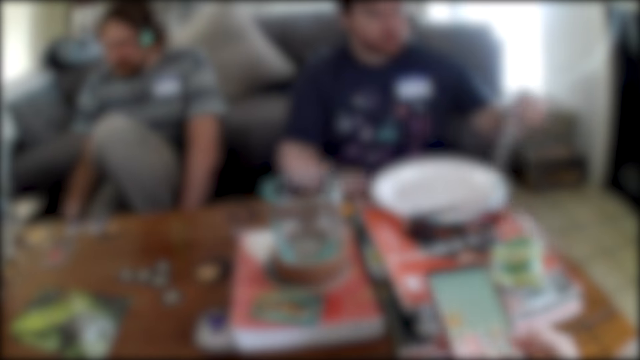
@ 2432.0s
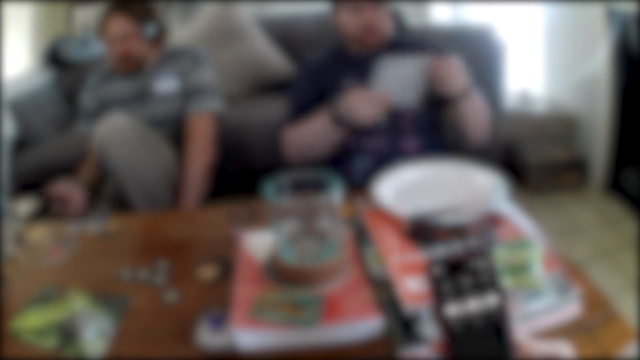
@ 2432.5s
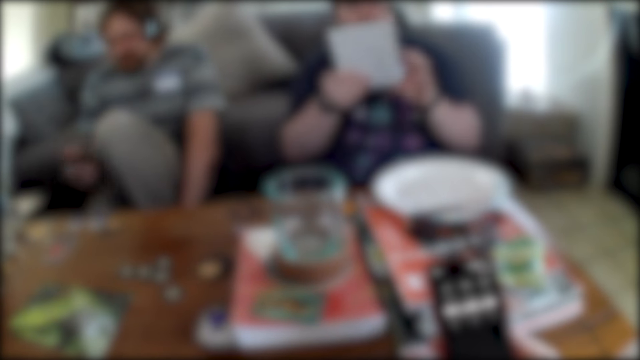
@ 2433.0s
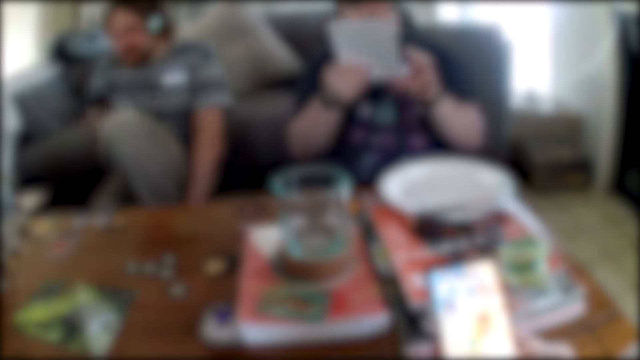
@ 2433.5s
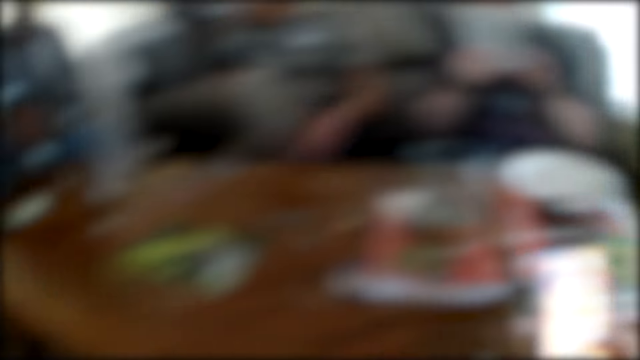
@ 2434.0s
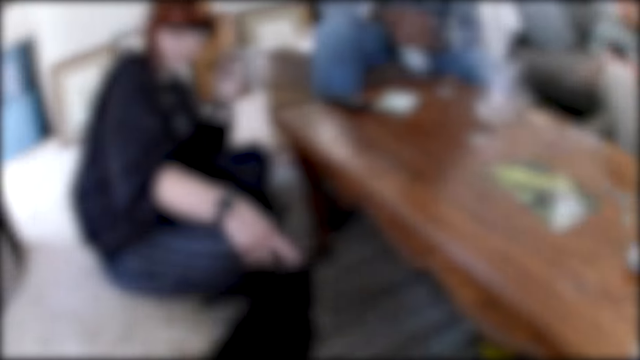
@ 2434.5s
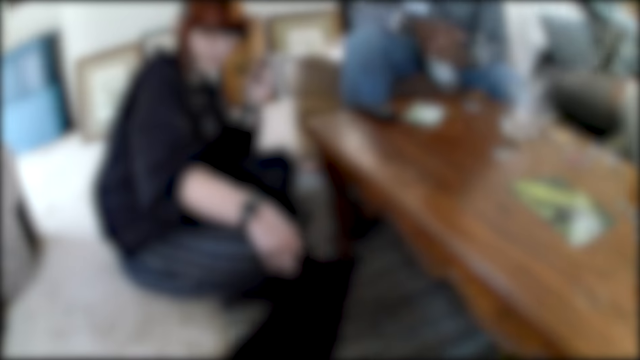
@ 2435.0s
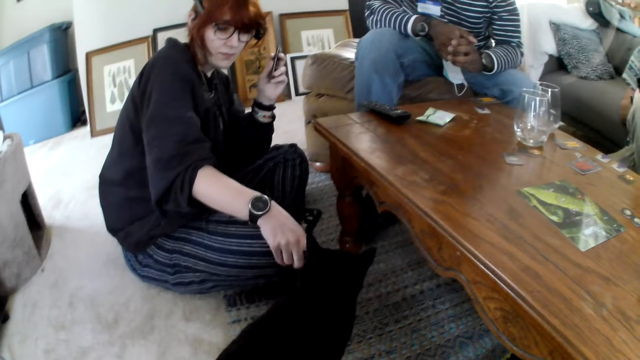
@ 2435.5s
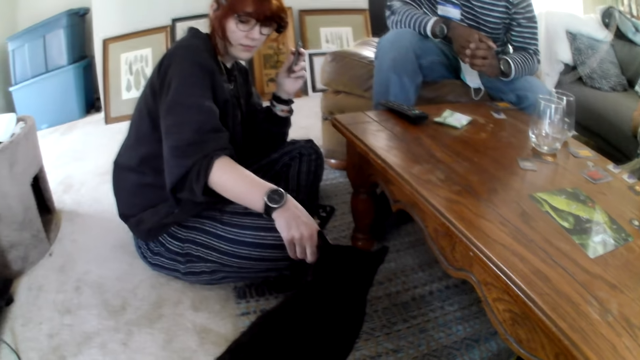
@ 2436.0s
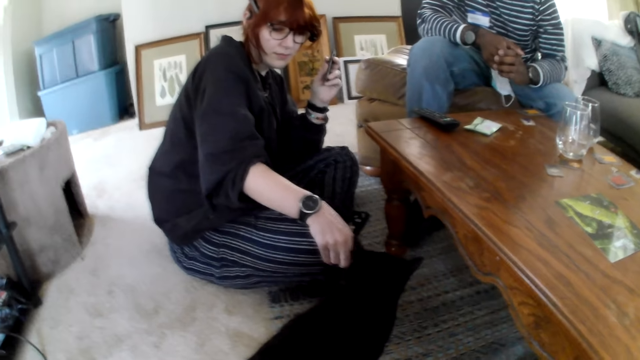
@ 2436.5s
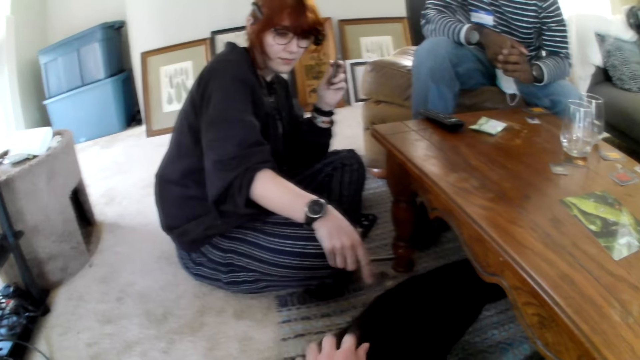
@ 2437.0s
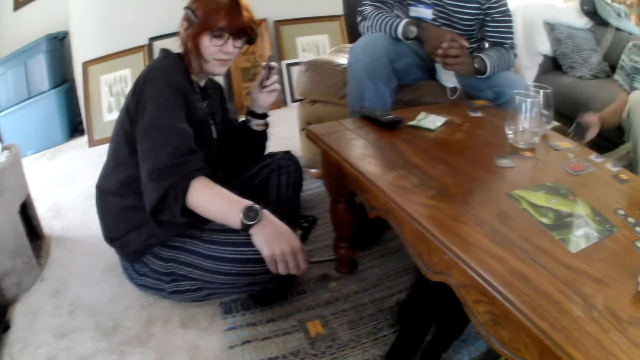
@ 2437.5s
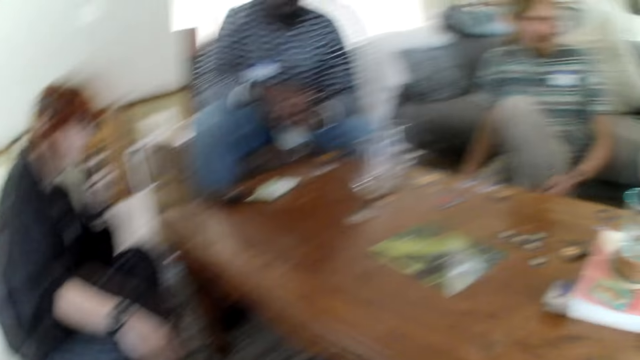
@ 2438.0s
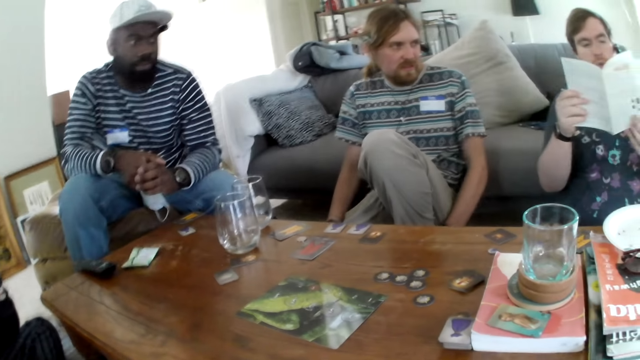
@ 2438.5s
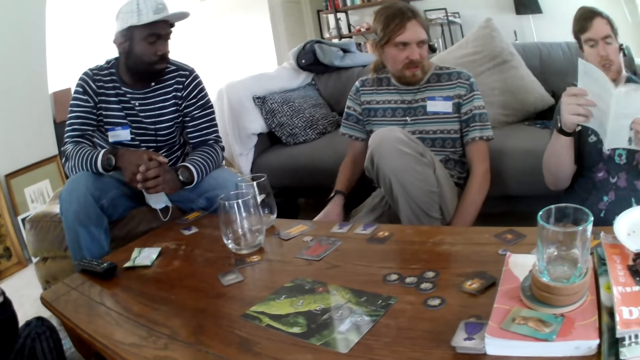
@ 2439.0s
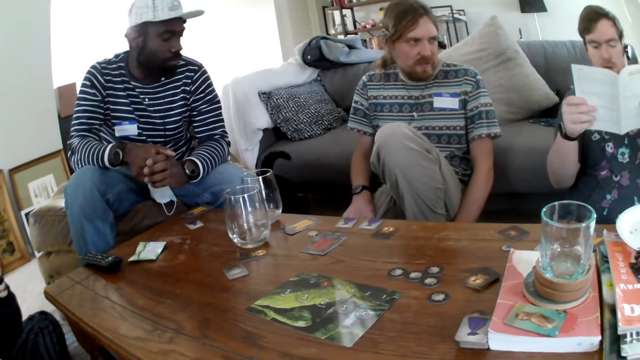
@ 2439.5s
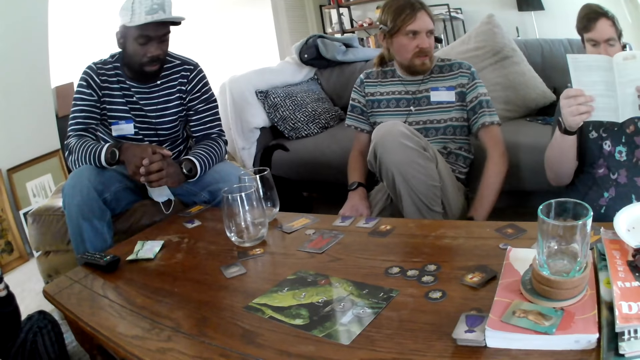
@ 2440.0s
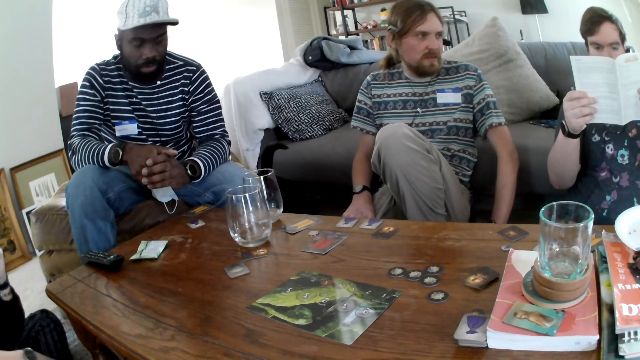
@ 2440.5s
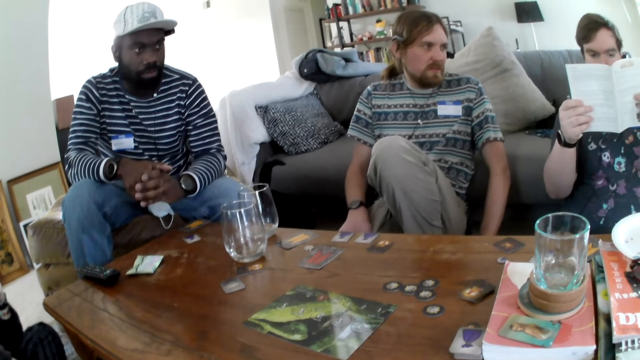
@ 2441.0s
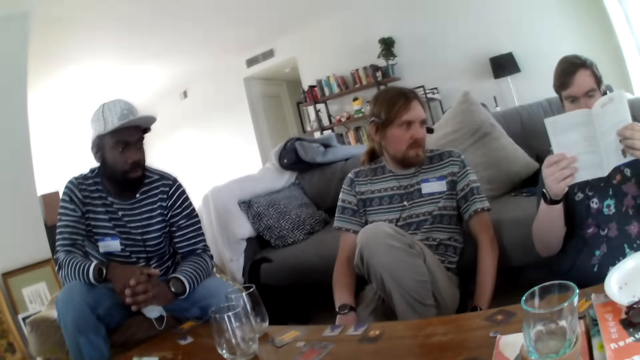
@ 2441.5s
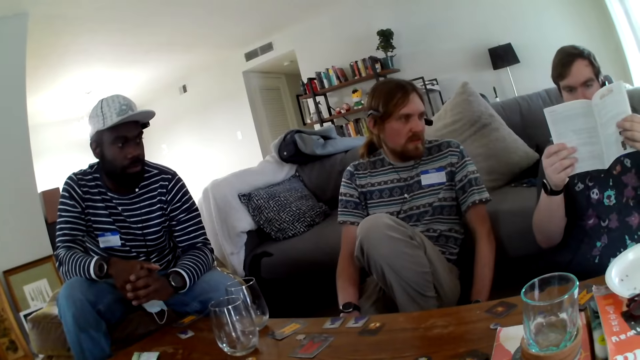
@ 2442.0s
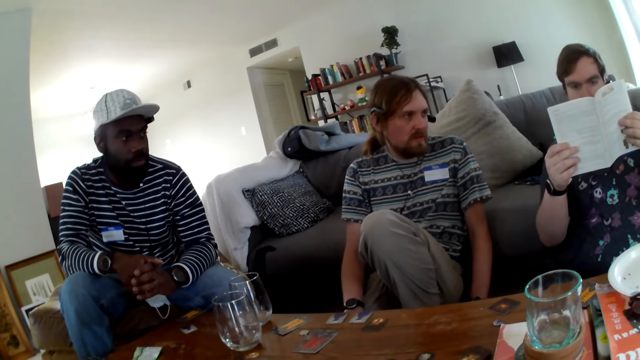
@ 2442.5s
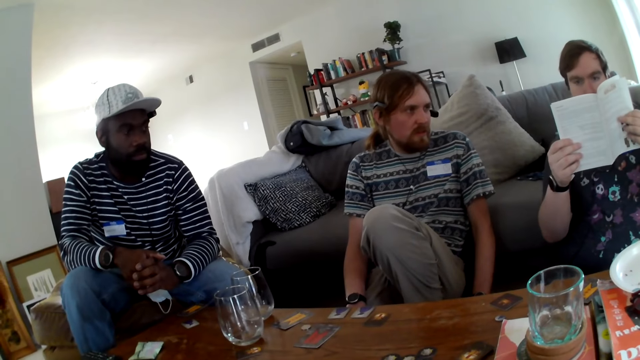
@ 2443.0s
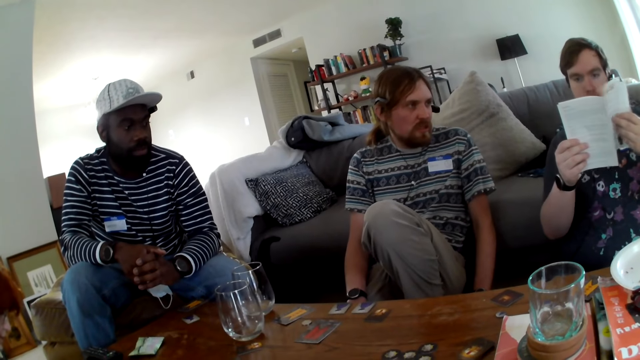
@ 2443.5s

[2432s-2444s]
The camera wearer scrolls the phone. A person picks a book. The camera wearer looks around. Another person touches the cat. A man reads the book.

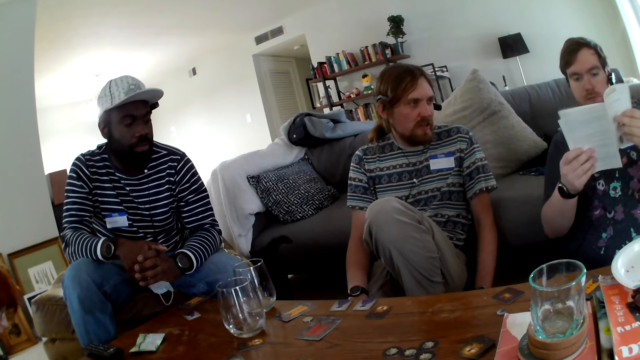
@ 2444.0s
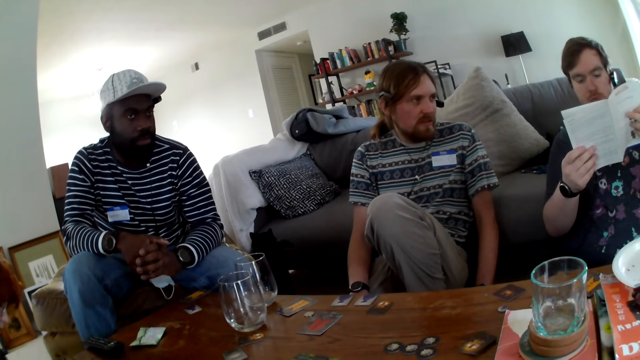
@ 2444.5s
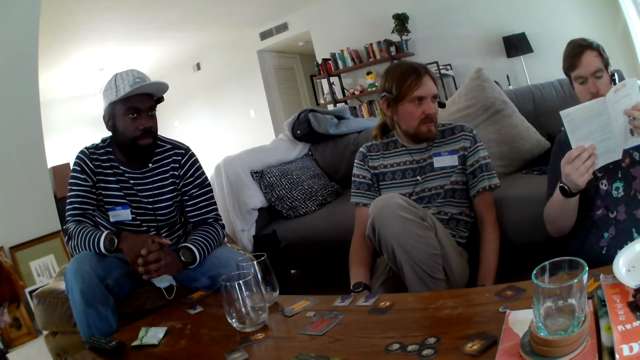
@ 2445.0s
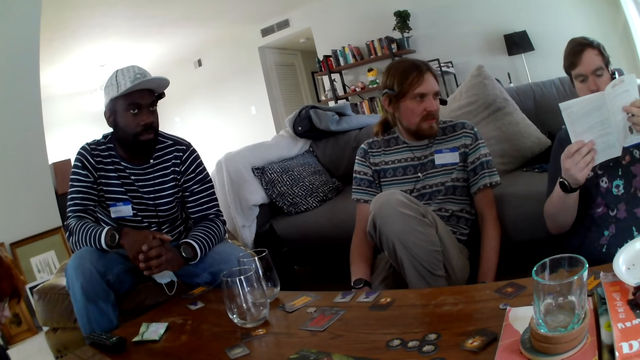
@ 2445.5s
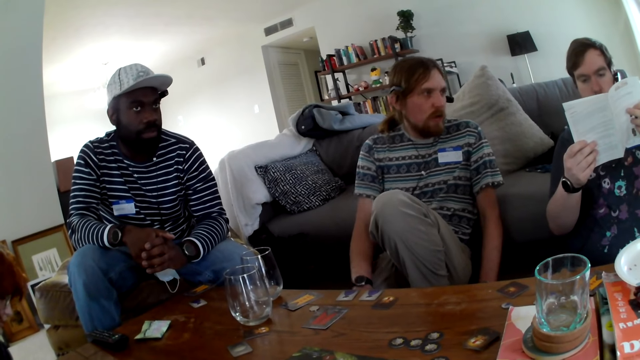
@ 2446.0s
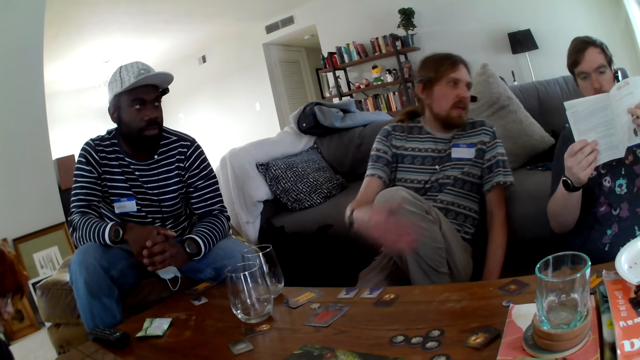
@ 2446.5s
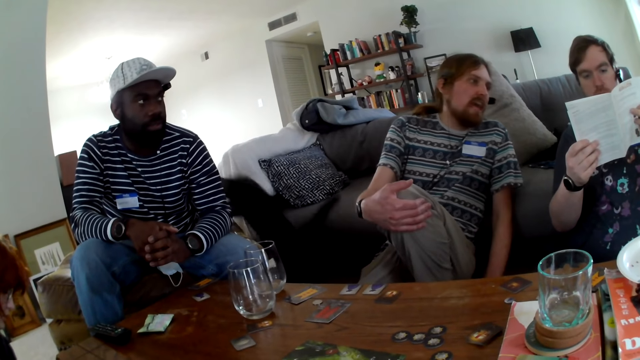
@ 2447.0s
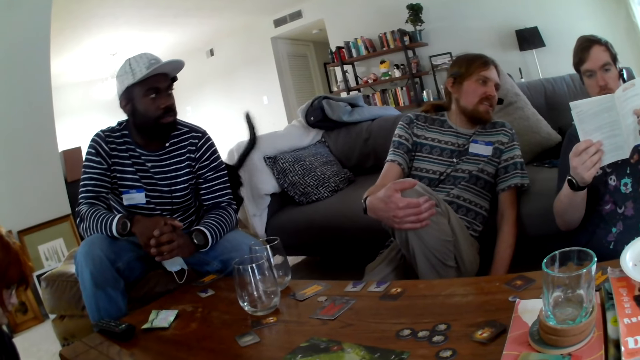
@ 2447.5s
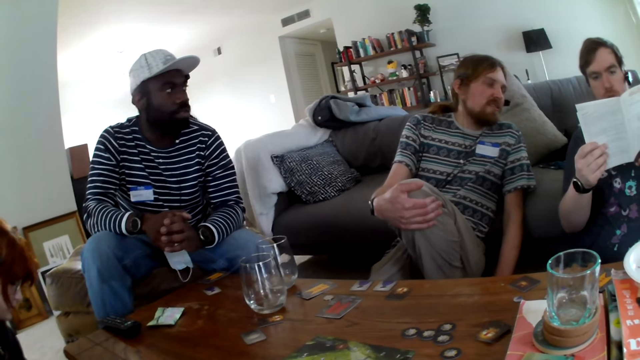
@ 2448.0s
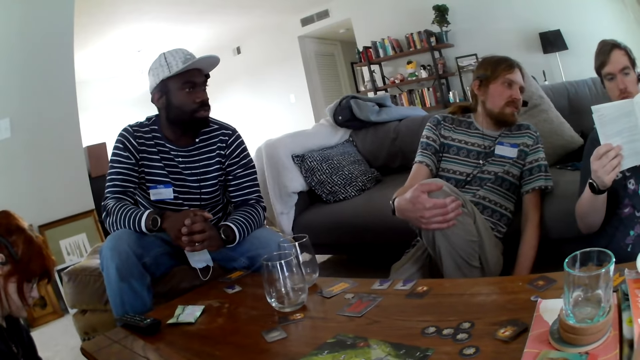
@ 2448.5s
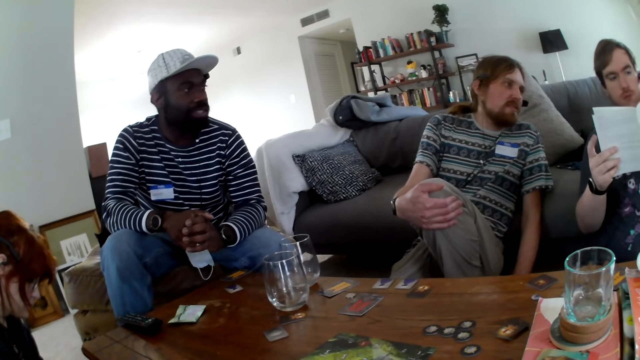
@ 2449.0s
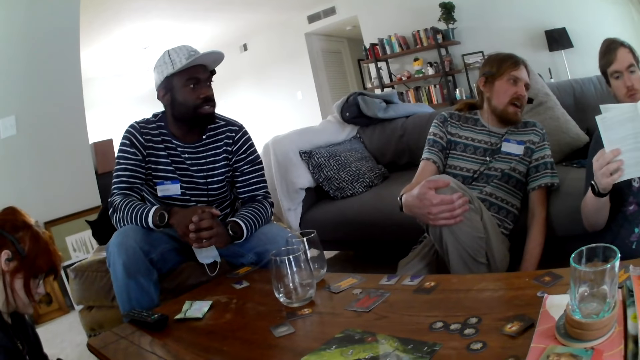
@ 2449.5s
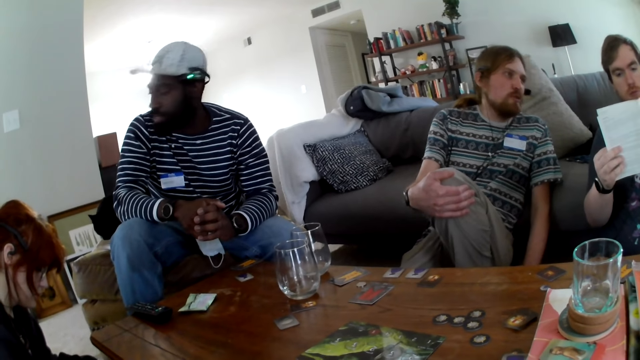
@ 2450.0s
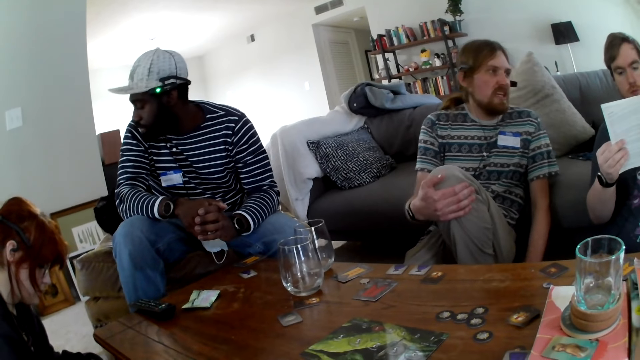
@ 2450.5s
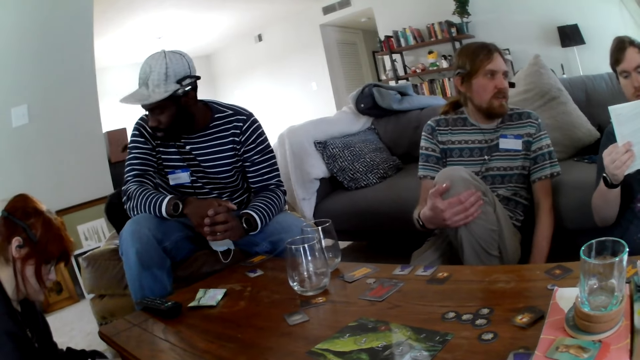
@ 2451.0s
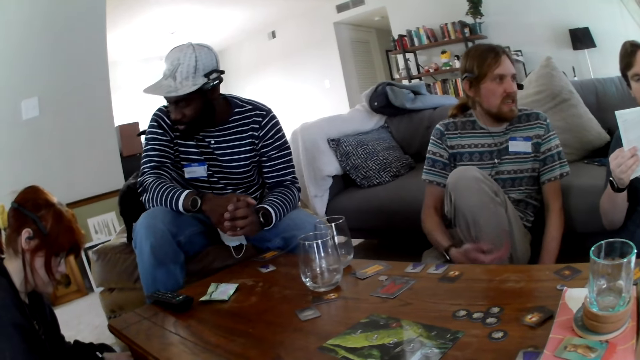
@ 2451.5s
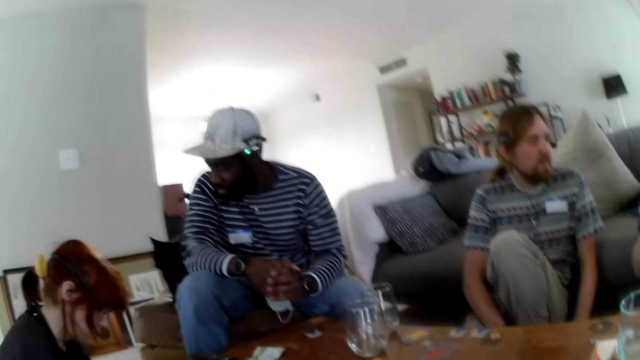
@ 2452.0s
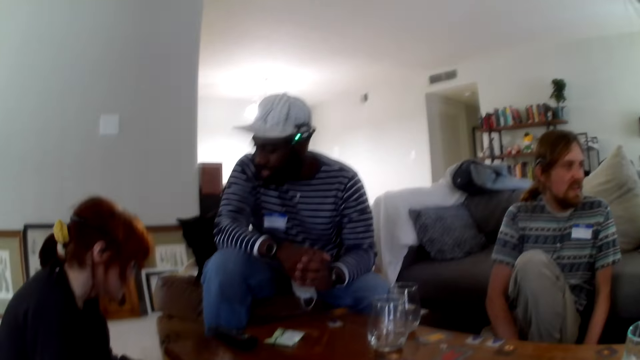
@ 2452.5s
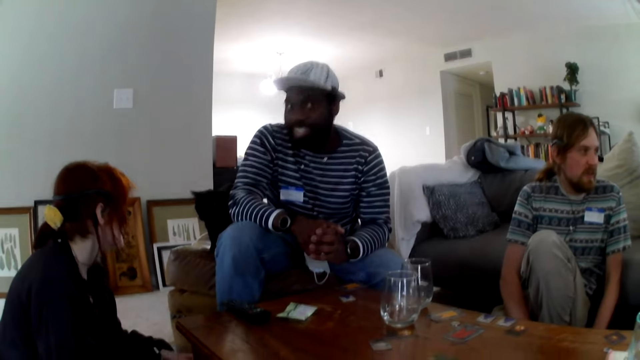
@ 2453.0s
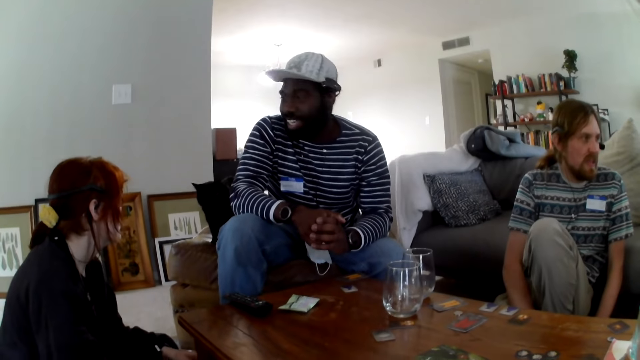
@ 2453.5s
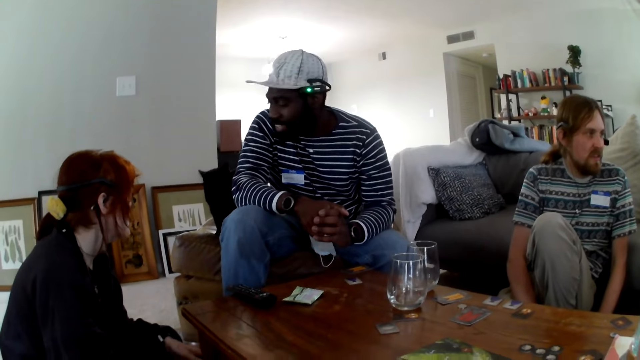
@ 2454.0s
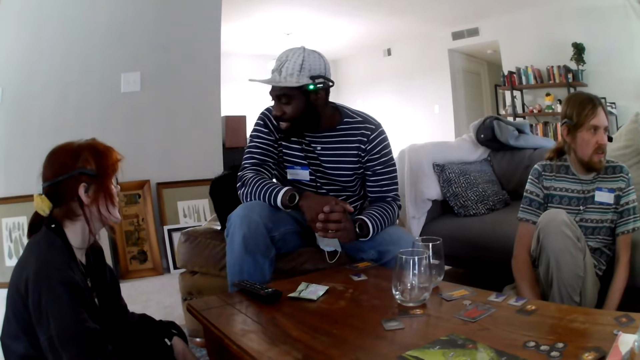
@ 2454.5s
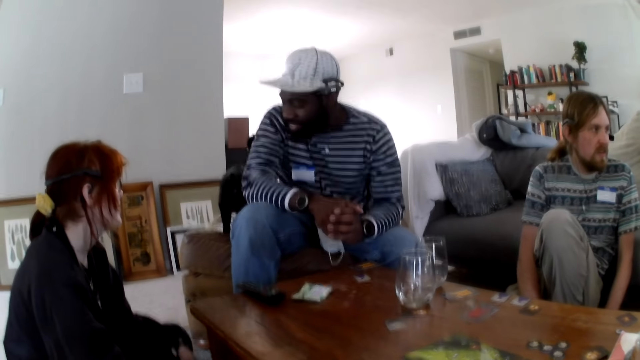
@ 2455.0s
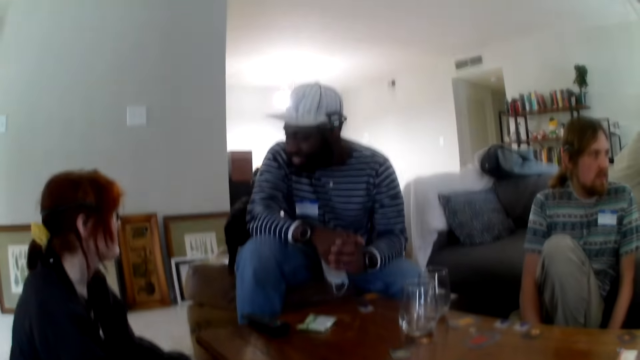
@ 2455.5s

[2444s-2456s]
A man opens the page on the book. He holds the knees. A person looks at another person's book. The first person talks to the other person. A third person talks to a fourth person.
